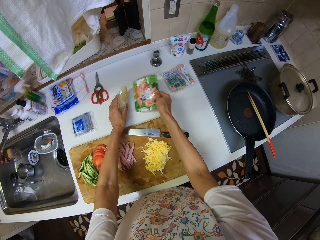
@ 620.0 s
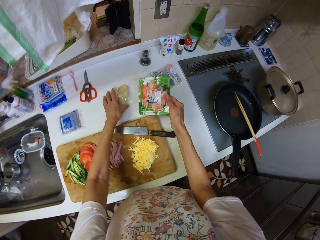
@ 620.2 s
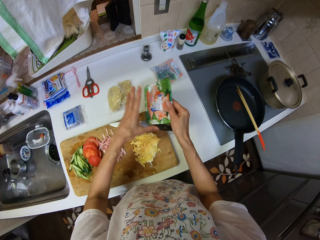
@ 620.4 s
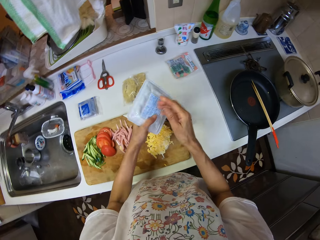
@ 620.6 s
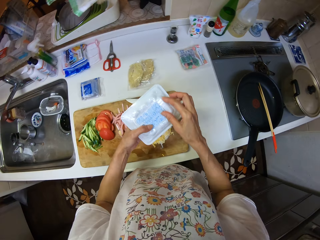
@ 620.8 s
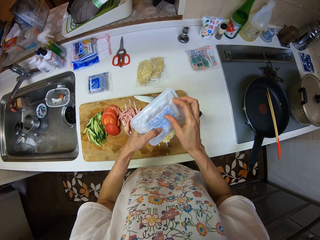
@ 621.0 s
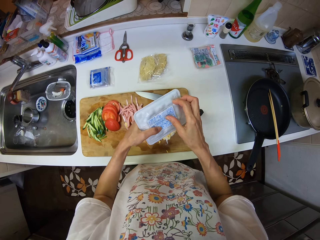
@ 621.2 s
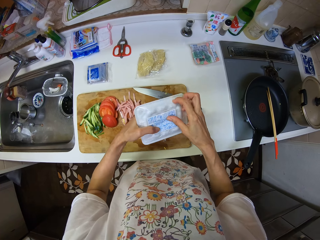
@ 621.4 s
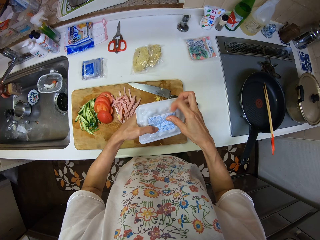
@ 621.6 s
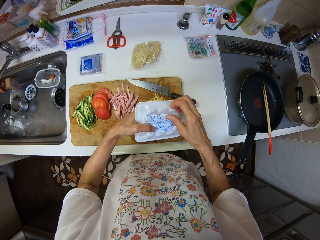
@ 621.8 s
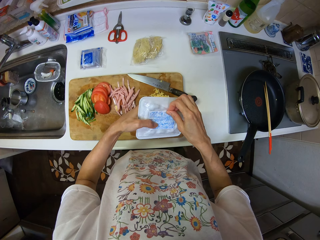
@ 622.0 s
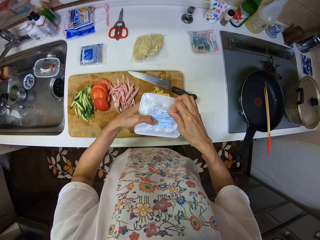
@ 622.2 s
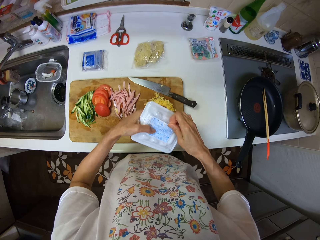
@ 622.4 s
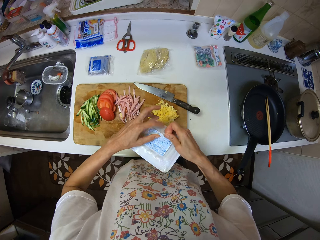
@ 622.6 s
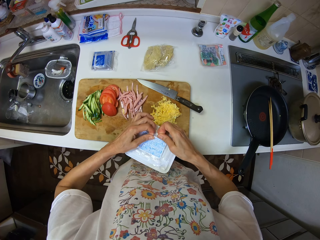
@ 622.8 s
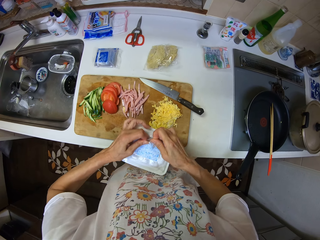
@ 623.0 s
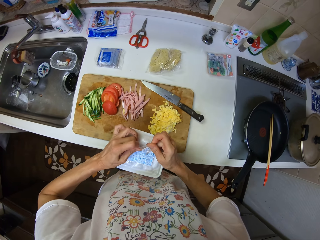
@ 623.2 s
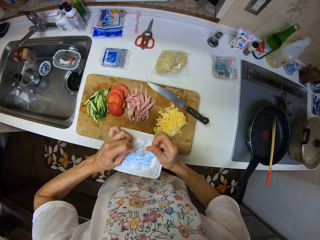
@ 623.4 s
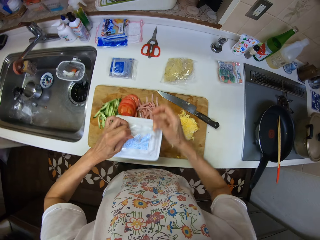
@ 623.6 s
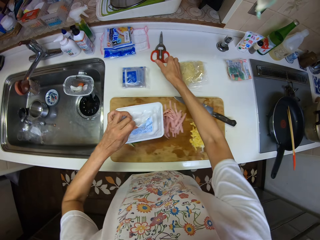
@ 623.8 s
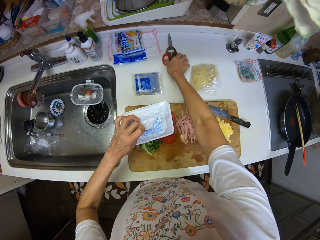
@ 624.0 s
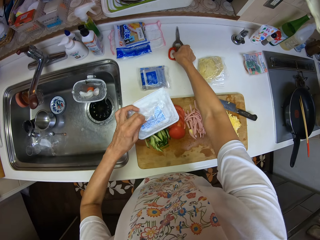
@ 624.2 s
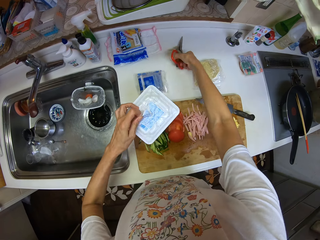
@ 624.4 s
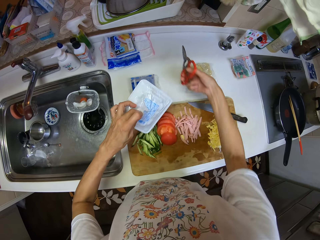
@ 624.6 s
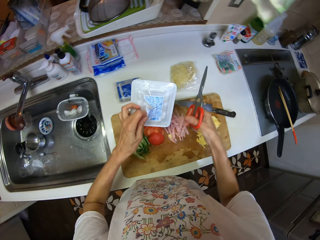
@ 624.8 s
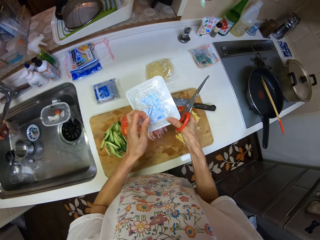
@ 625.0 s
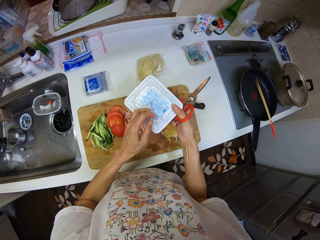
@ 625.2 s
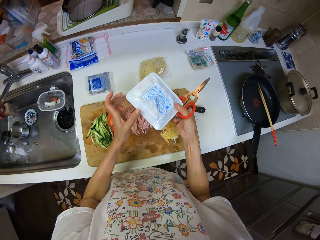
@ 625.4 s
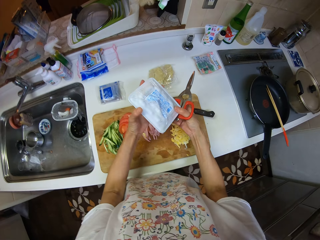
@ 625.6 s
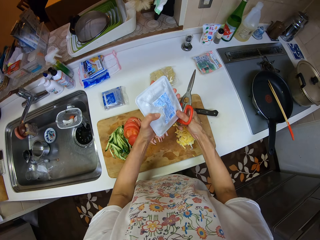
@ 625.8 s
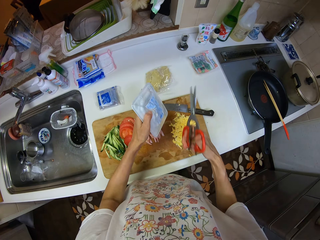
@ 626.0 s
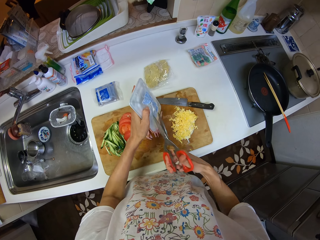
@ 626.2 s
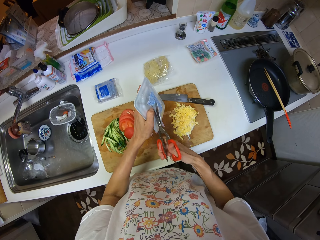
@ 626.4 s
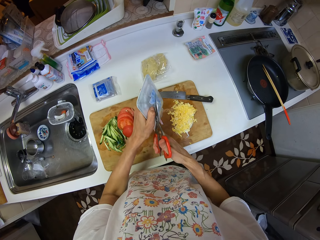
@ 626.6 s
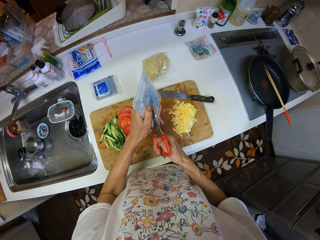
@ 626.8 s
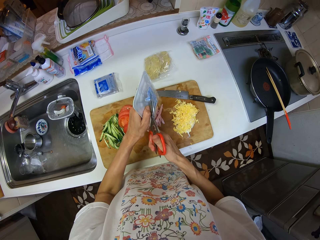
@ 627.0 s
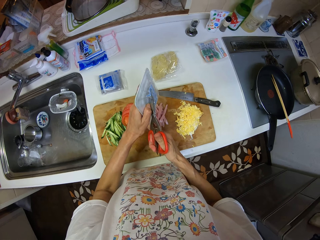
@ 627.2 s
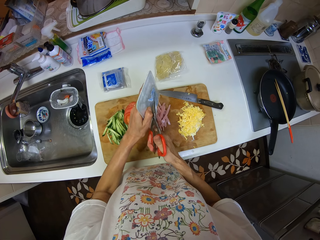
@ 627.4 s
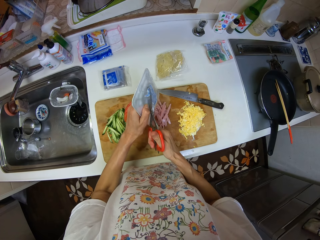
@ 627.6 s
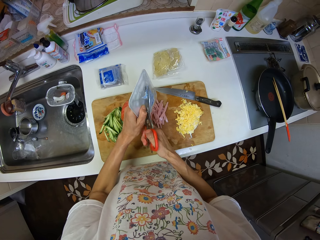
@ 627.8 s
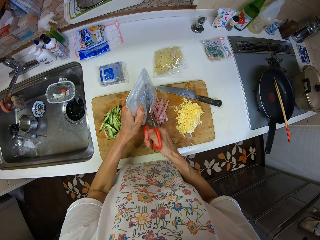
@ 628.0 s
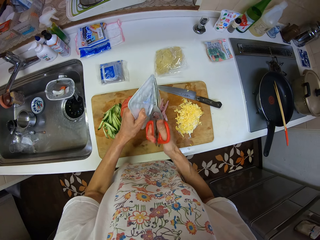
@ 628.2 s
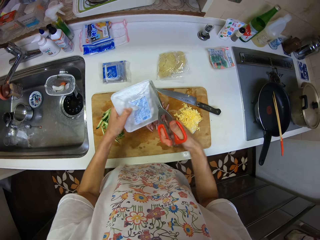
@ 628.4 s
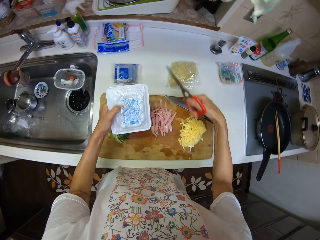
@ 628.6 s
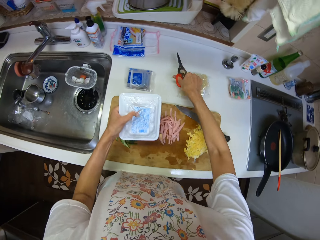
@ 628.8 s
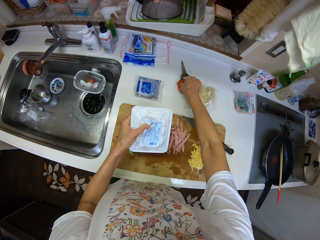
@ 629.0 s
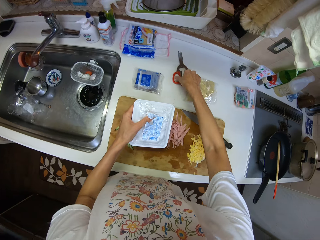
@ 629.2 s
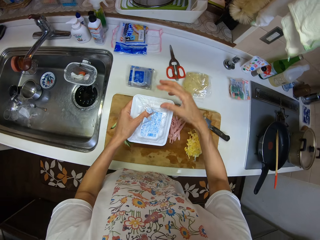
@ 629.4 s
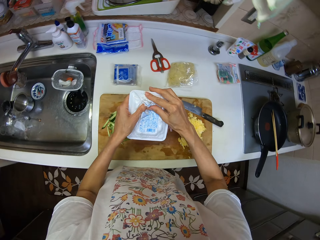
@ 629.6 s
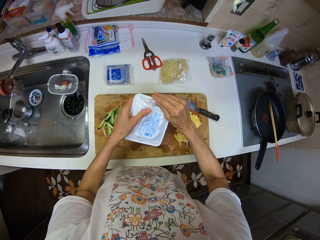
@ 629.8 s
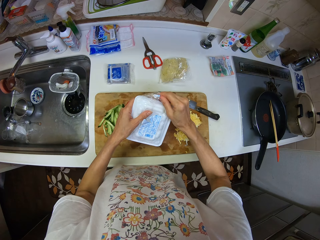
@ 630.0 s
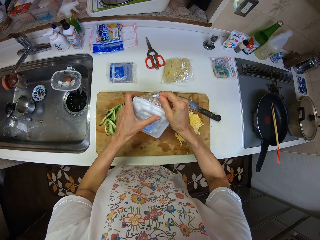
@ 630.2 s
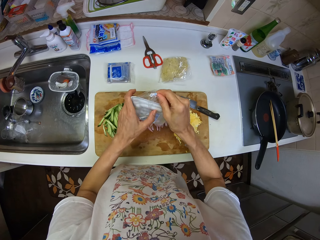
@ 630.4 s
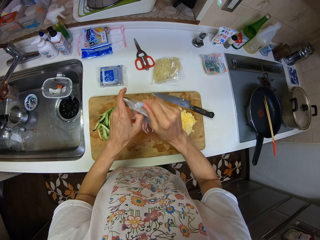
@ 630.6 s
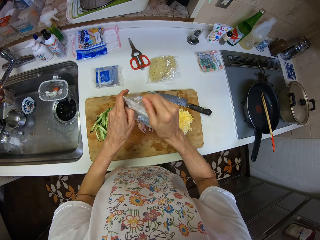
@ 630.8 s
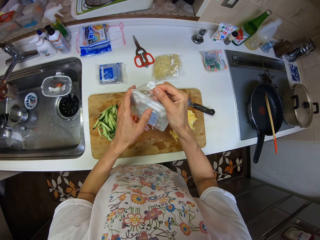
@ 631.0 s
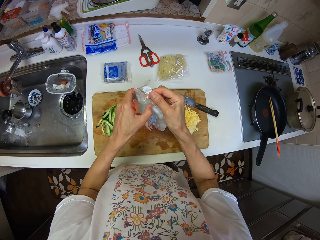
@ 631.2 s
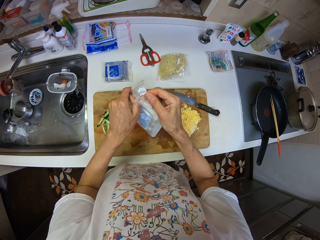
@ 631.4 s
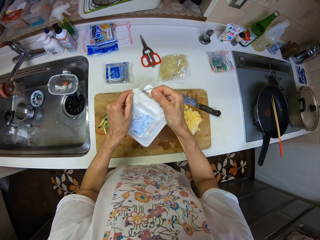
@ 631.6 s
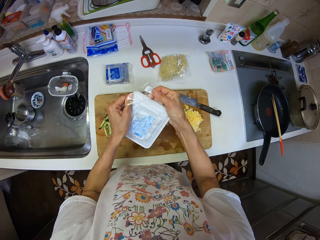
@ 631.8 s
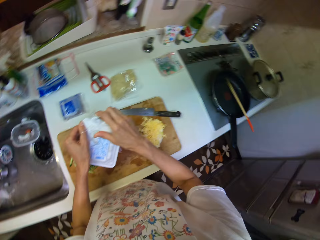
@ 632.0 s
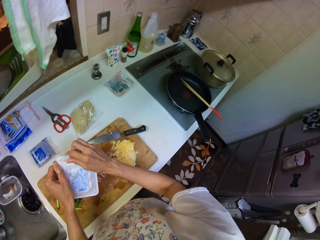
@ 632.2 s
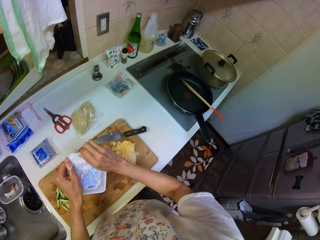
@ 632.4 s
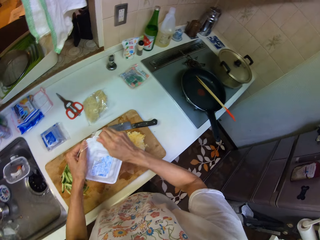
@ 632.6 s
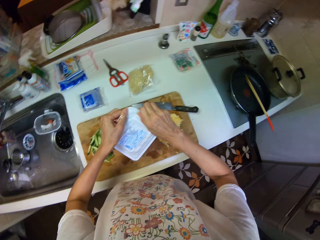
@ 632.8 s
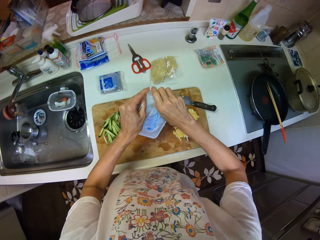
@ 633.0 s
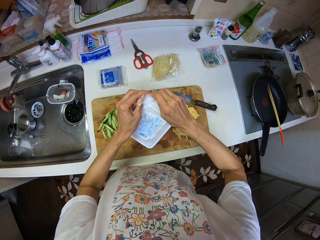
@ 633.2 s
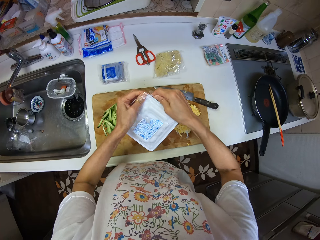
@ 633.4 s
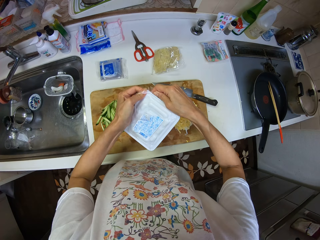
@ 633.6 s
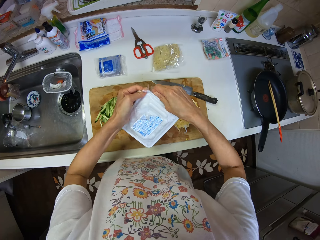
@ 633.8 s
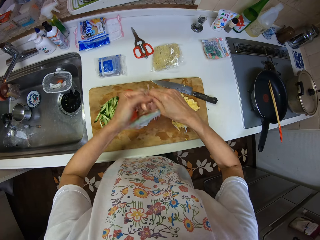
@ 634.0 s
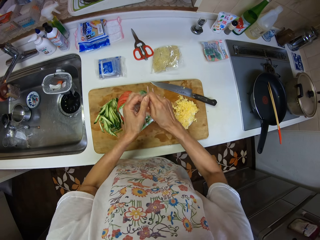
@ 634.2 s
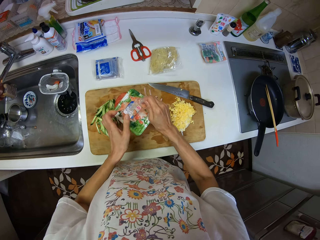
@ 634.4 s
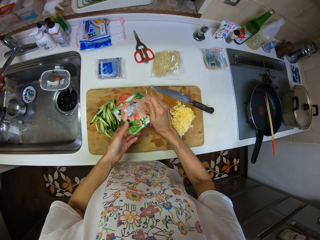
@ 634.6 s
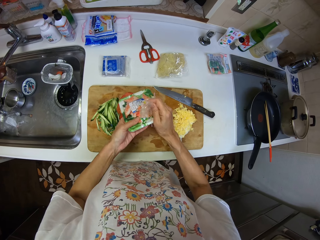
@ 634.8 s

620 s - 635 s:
The camera wearer picks up a pack from the table with her right hand. She passes the pack from her right hand to her left hand. She opens the back of the pack with her right hand. She picks up the scissors from the table with her right hand. She cuts the pack with the scissors in her right hand. She places the scissors on the table. She peels off the nylon from the pack with her right hand.

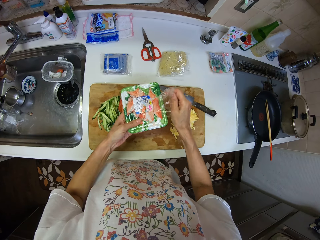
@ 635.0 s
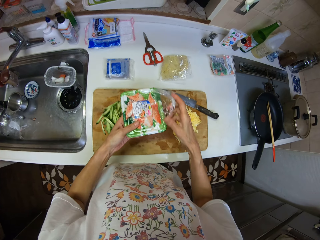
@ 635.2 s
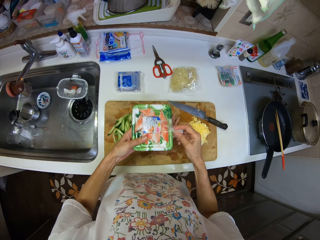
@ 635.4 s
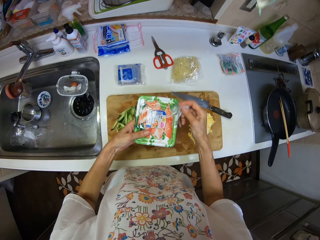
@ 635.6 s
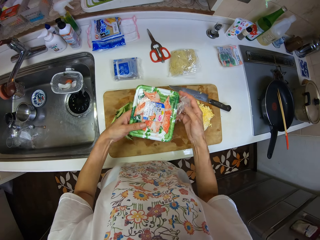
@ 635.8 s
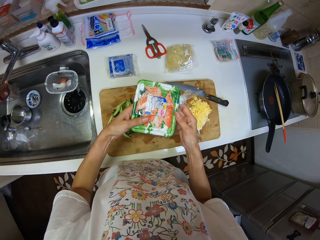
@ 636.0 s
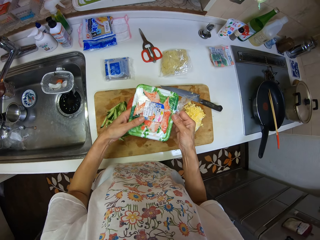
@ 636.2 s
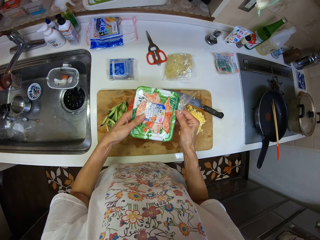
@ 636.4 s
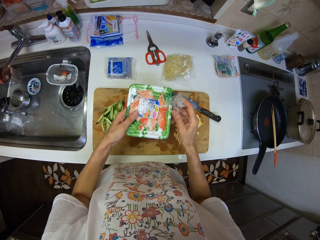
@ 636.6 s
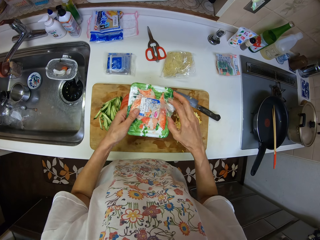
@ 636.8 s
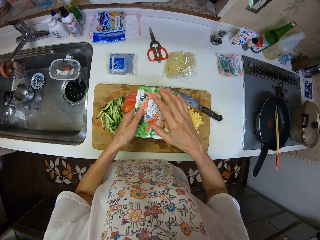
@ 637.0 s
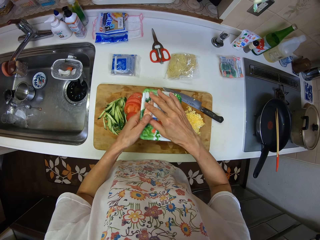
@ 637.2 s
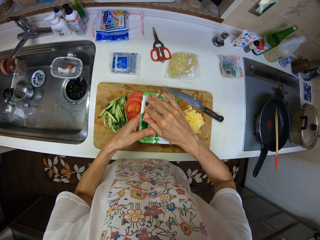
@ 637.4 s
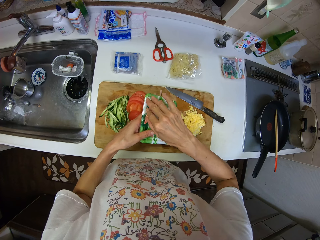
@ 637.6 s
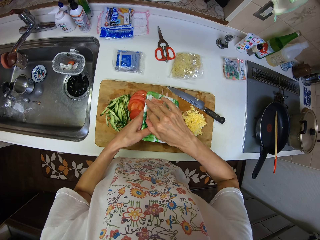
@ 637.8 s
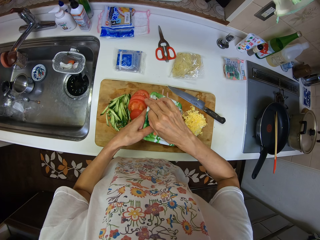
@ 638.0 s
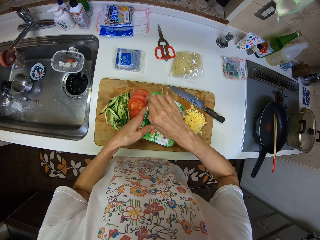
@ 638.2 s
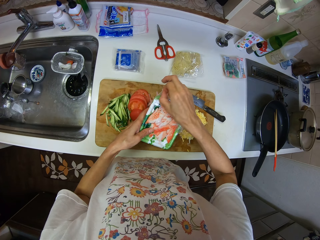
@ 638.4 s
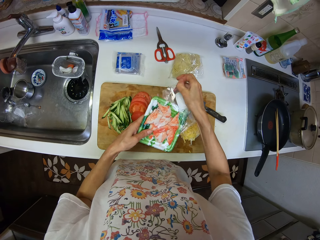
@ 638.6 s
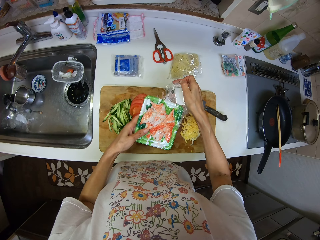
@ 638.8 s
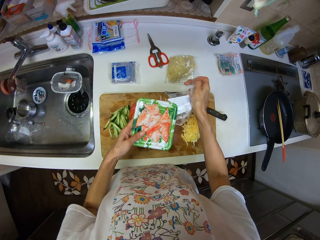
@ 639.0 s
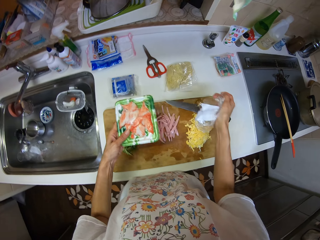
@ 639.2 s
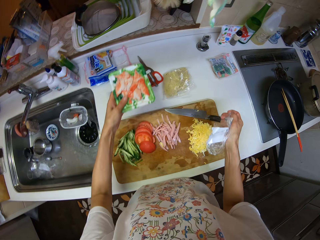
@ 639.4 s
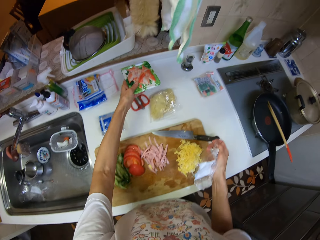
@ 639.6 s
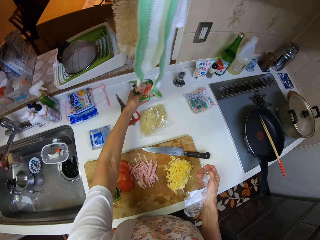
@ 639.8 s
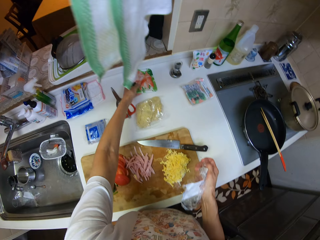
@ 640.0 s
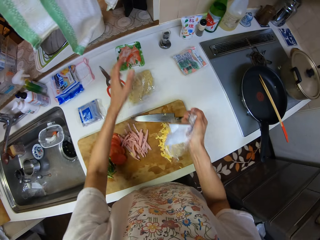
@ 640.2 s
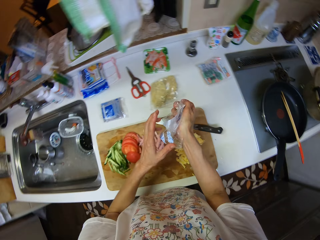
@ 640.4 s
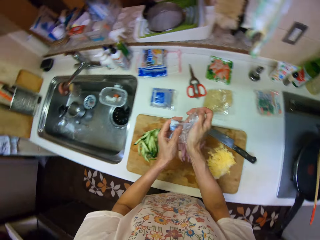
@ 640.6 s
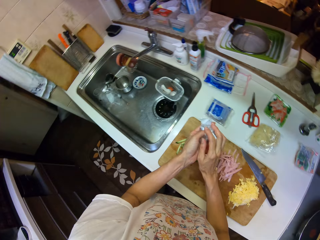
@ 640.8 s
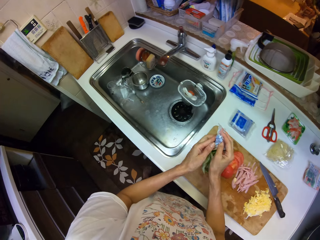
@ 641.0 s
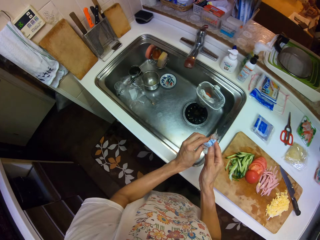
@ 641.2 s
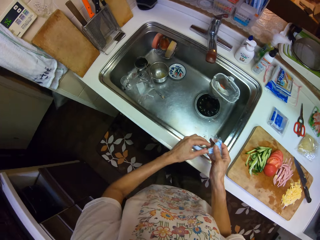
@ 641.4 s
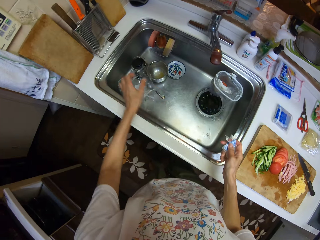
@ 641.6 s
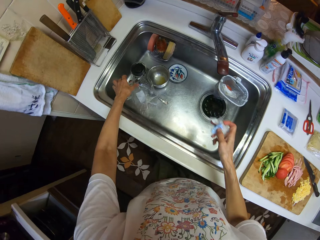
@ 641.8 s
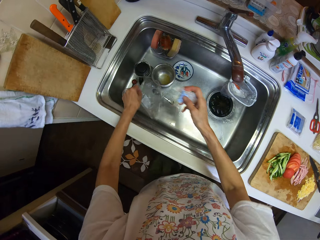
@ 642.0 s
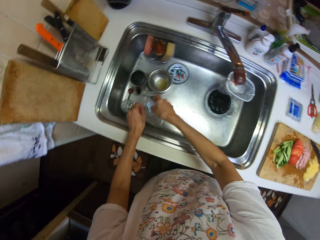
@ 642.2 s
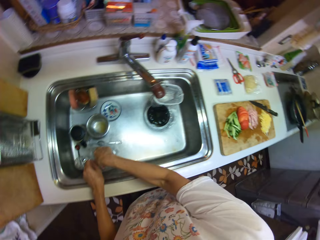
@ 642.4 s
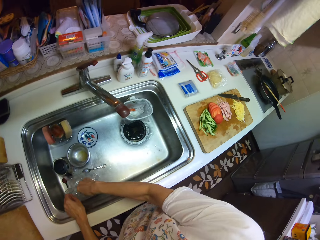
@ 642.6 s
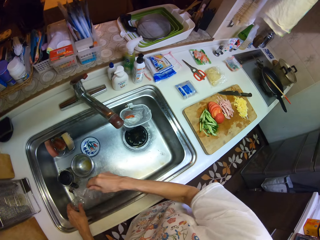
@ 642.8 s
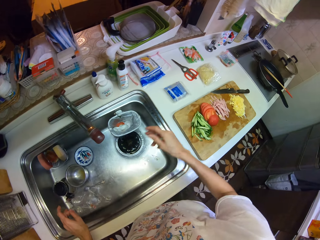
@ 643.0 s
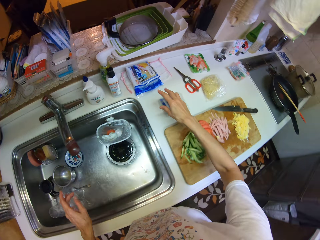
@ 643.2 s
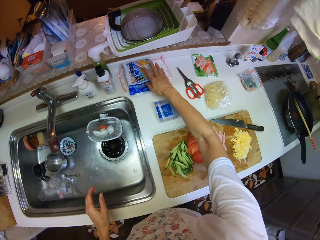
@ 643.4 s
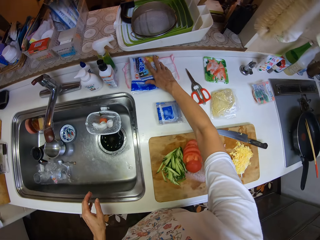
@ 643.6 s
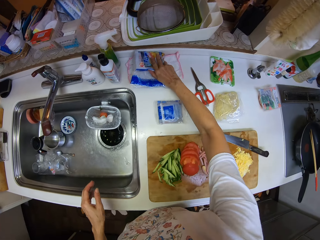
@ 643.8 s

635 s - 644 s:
The camera wearer places the pack on the table. She squeezes the nylon with both her hands. She holds the disposable bag in the sink with her left hand. She places the nylon into the disposable bag.
